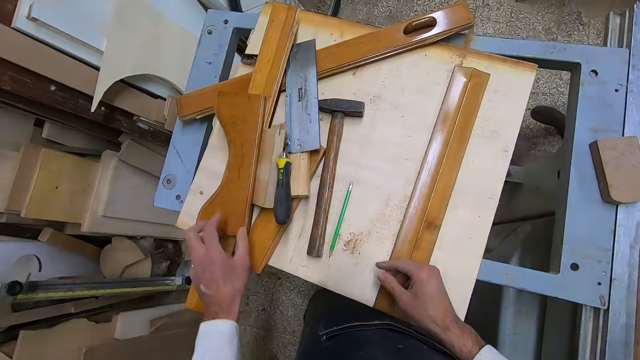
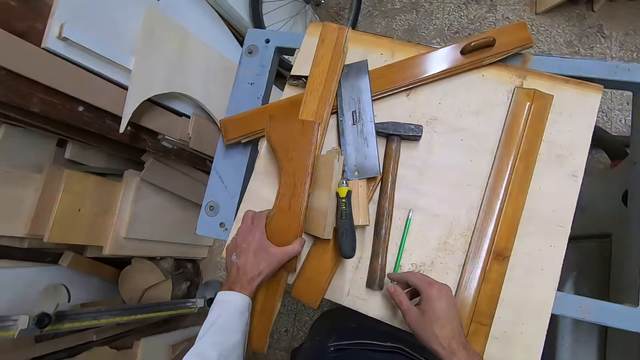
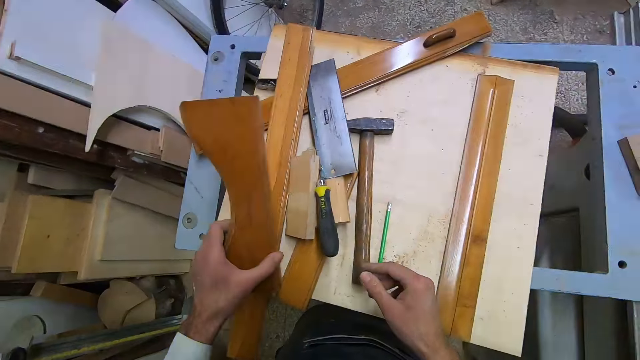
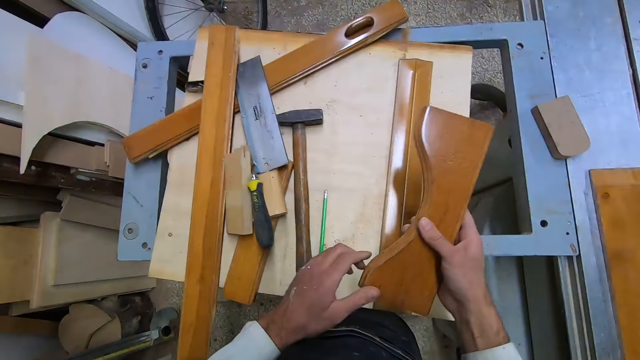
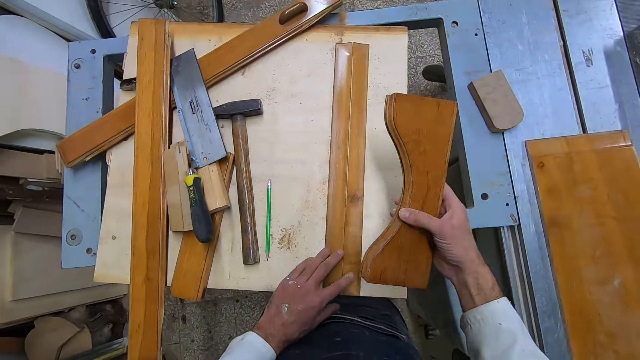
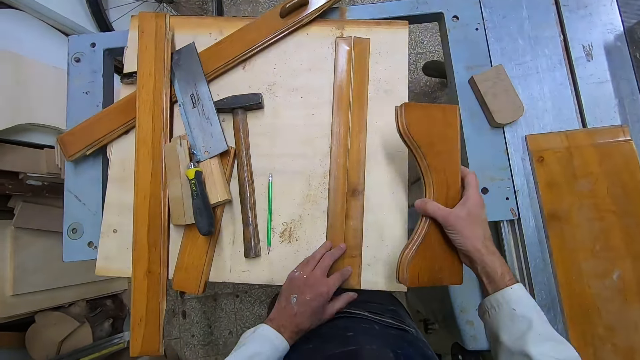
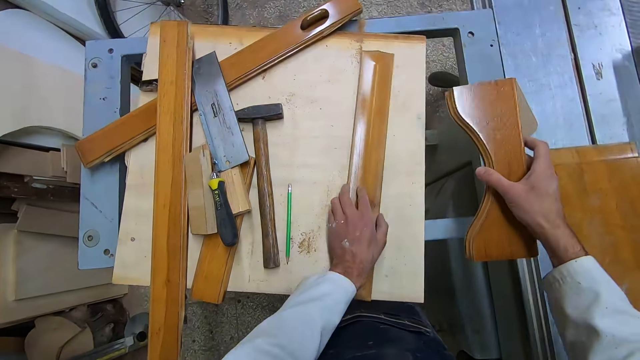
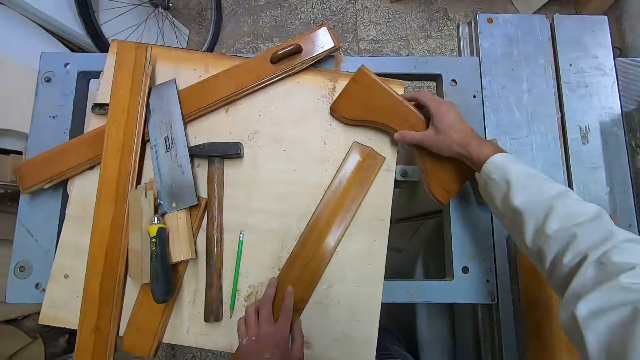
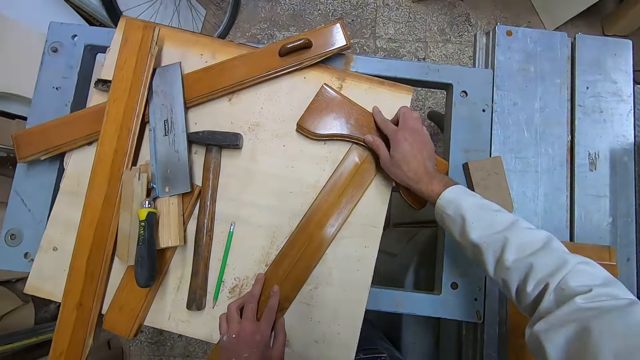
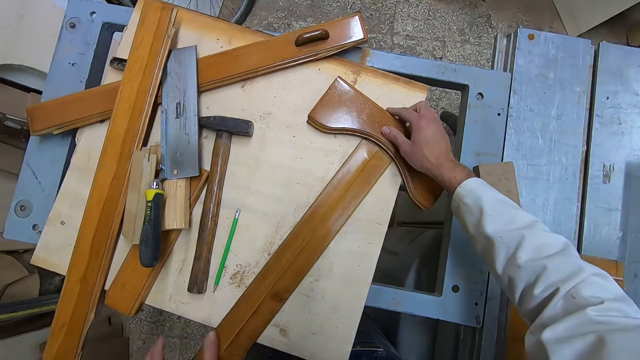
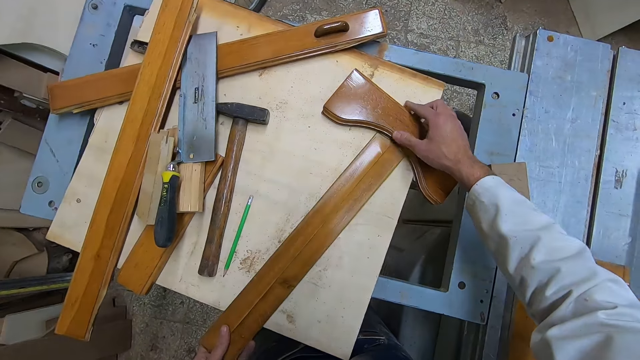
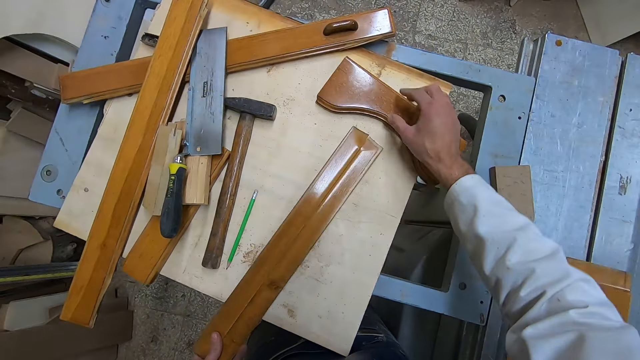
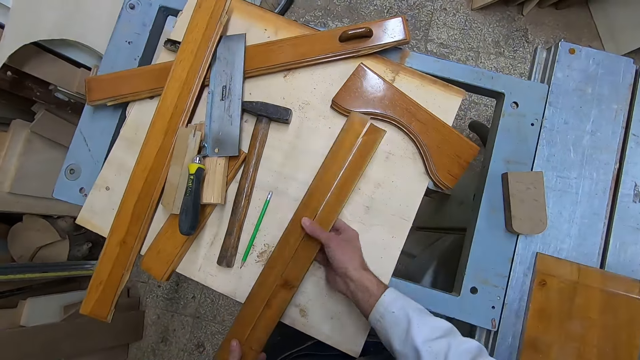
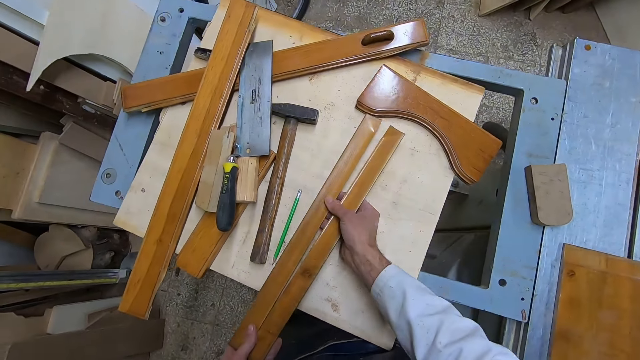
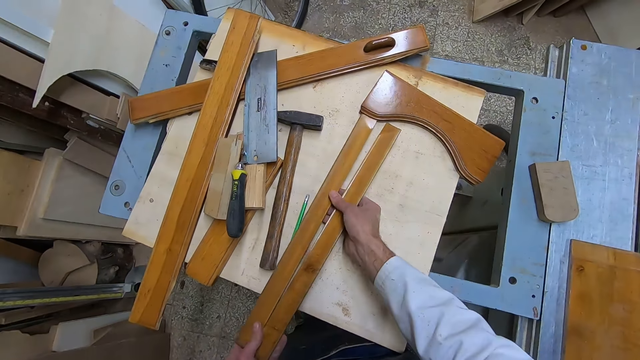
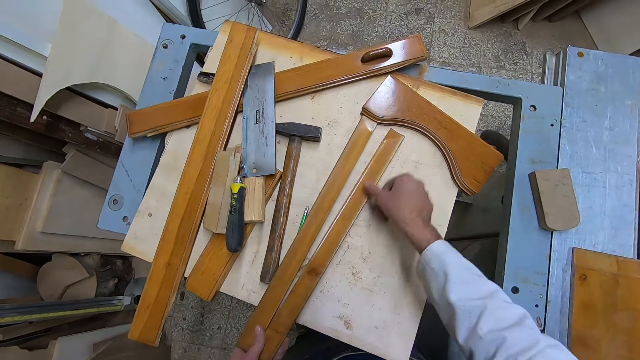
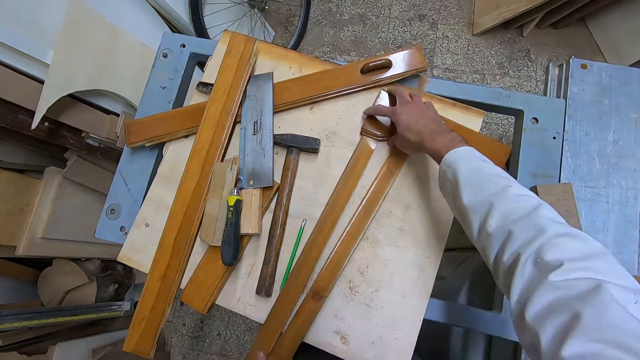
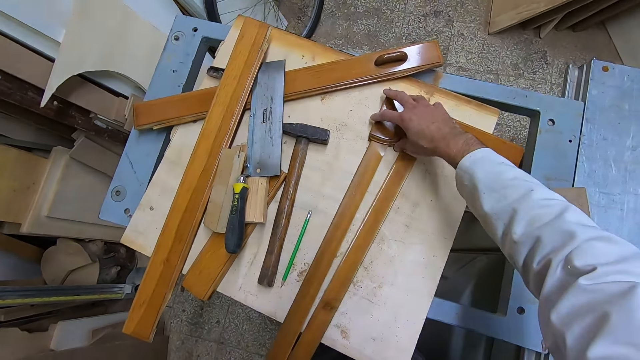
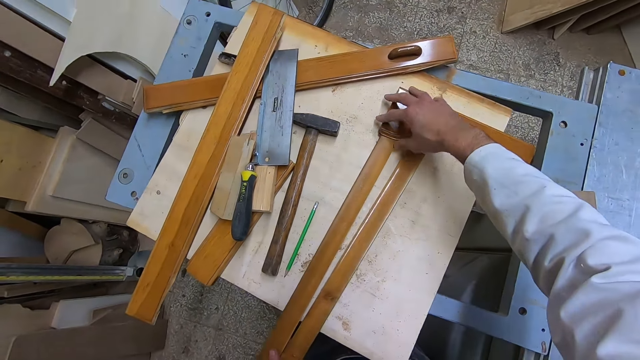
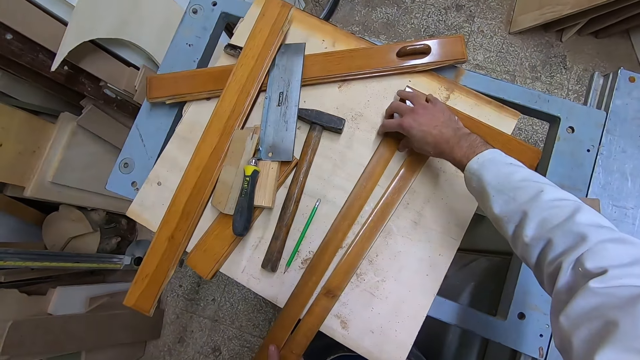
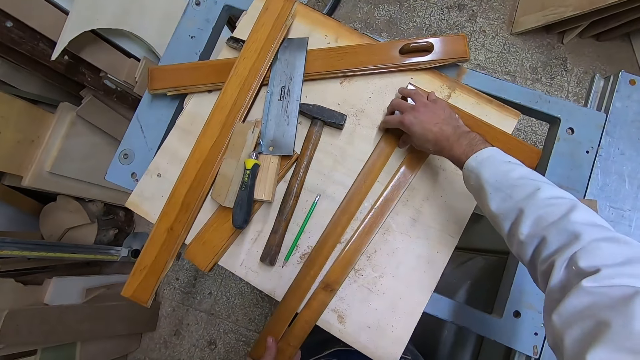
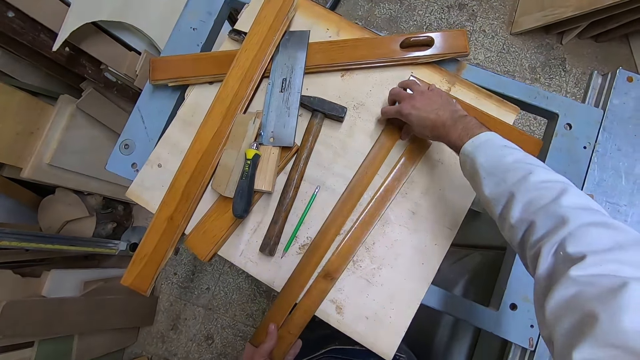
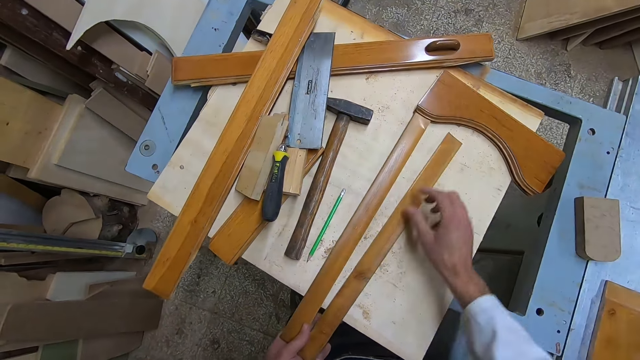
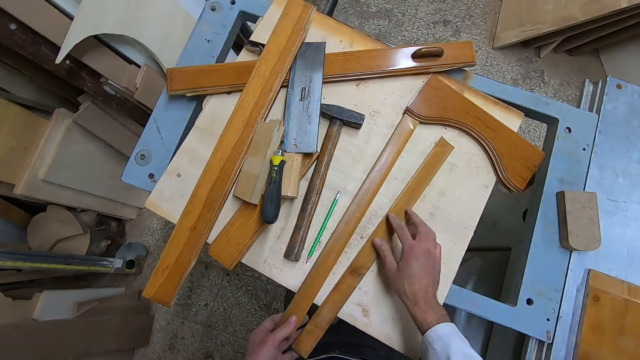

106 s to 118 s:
The camera wearer picks a piece of wood. They place the piece of wood on the table. They join another piece of wood to it. They lift two pieces of wood. They place the pieces of wood on the table. They adjust the pieces of wood and place together the pieces of wood.

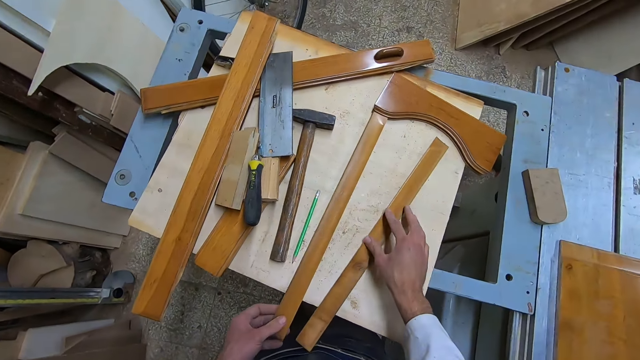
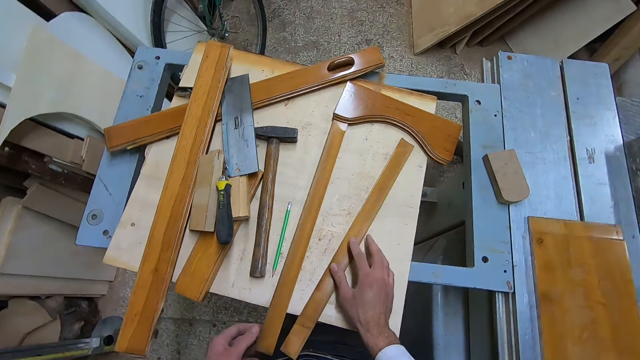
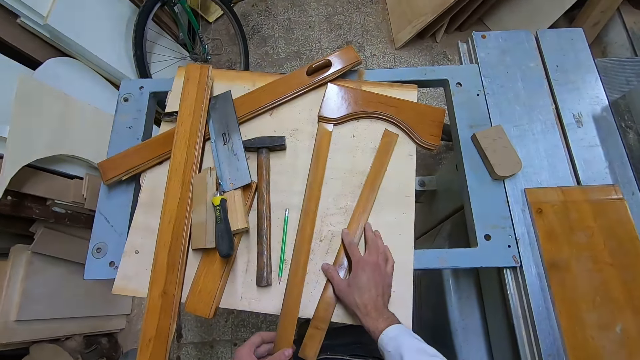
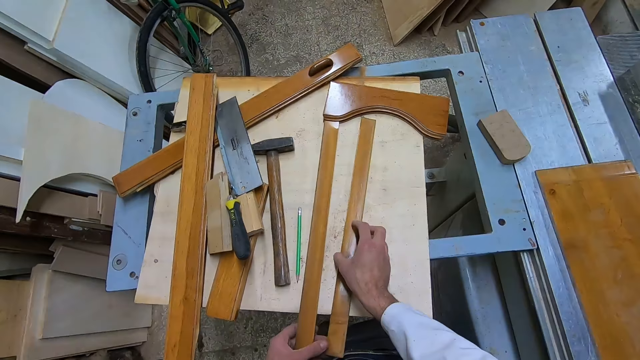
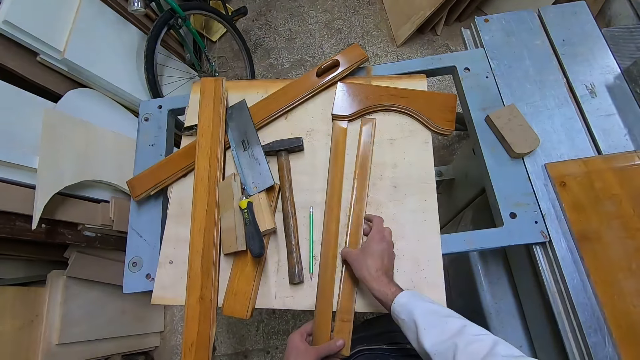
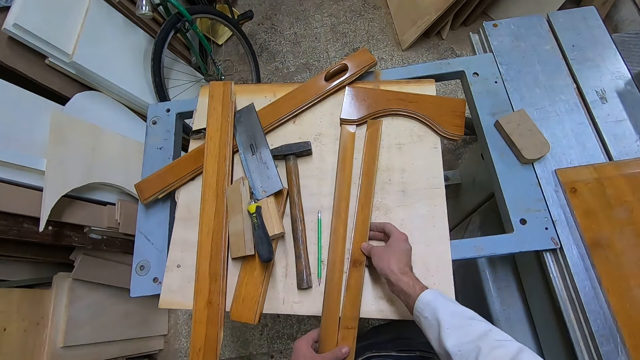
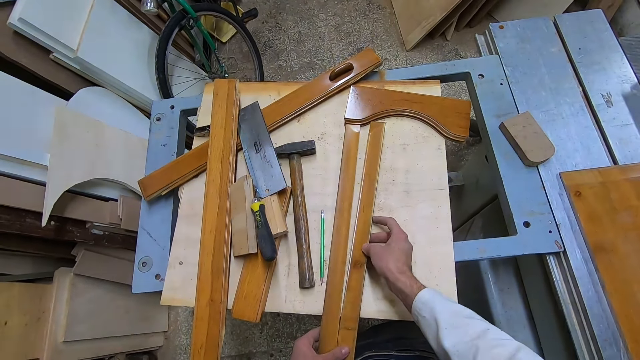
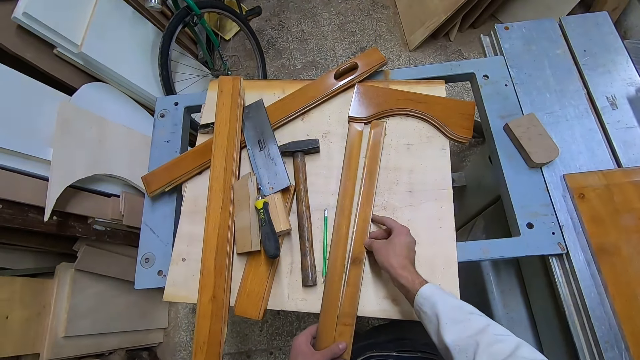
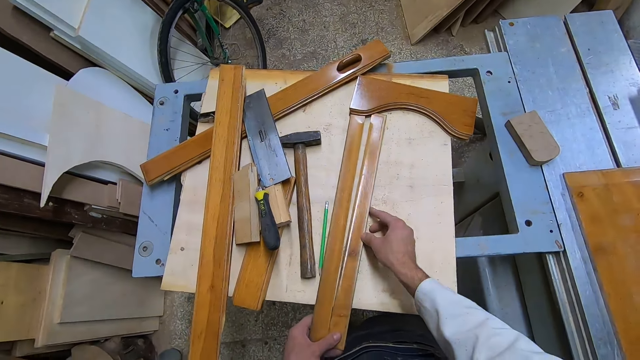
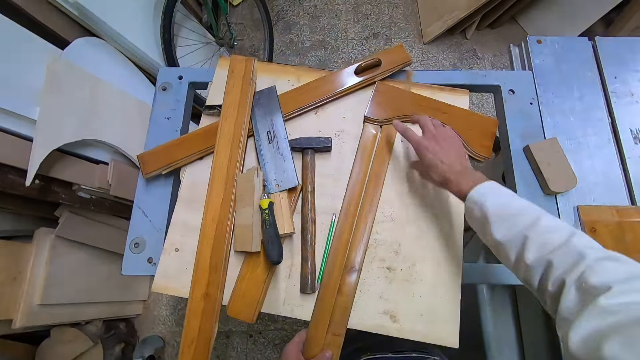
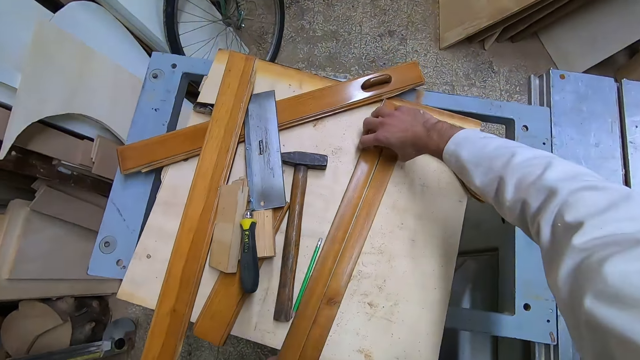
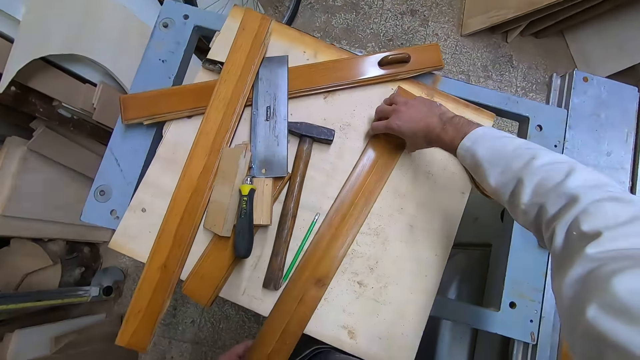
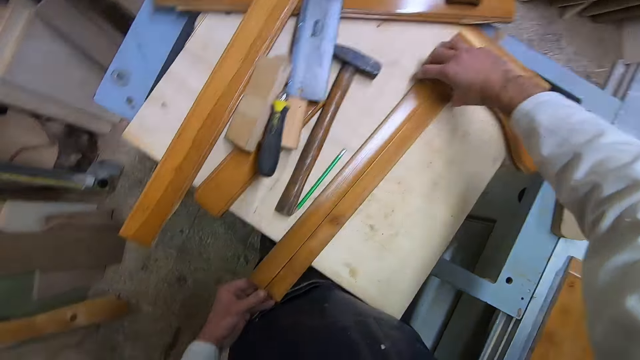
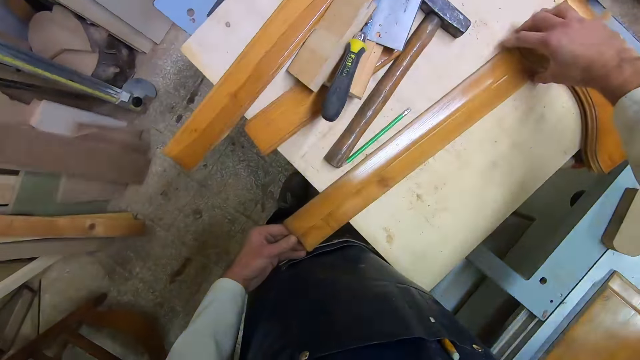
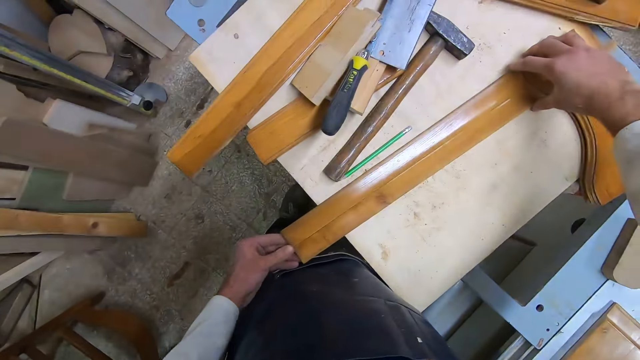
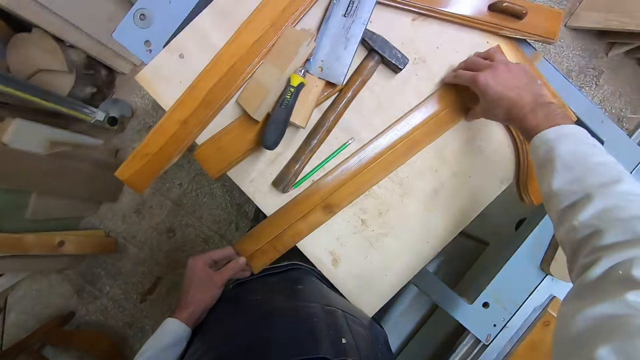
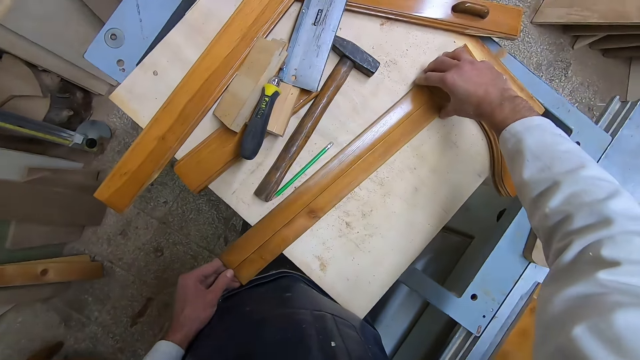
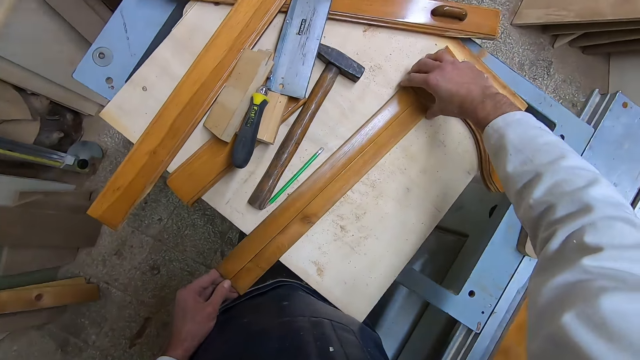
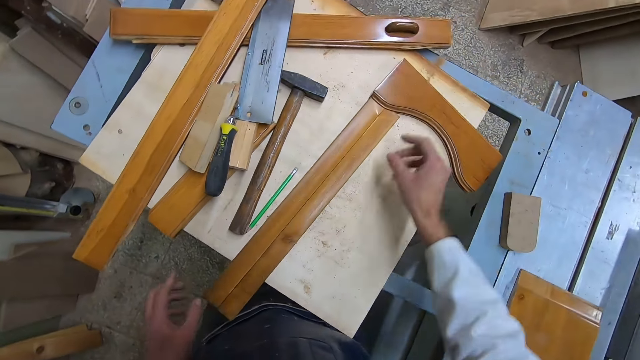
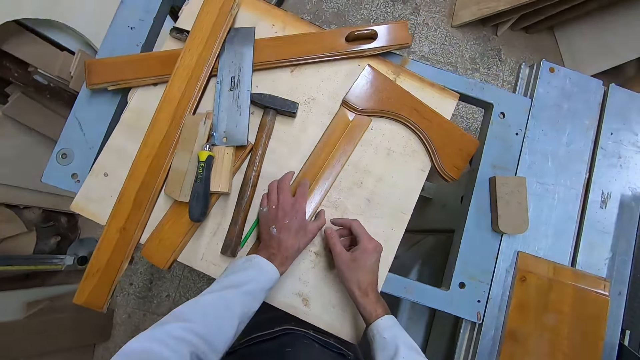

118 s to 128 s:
The camera wearer spaces the pieces of wood. They place together the pieces of wood.
